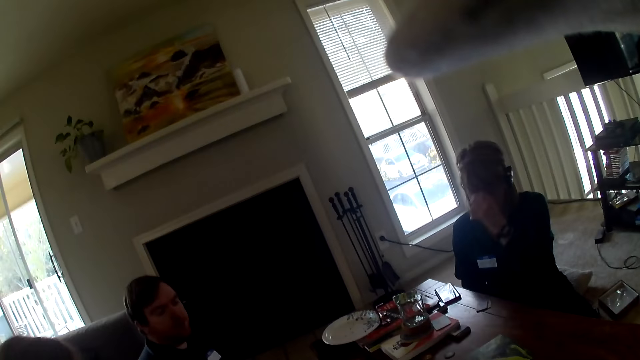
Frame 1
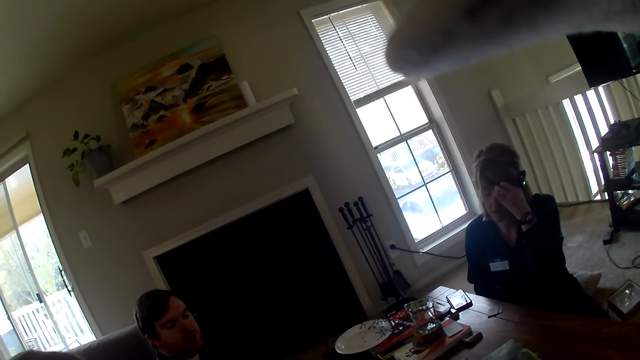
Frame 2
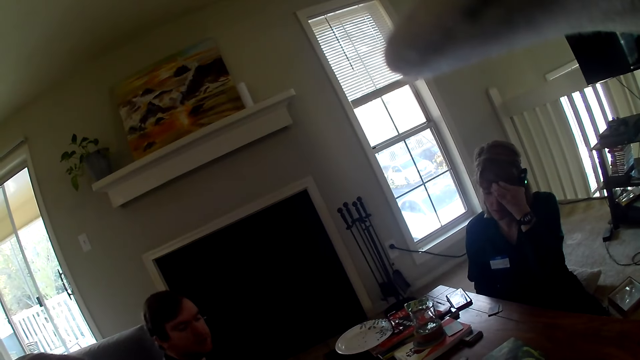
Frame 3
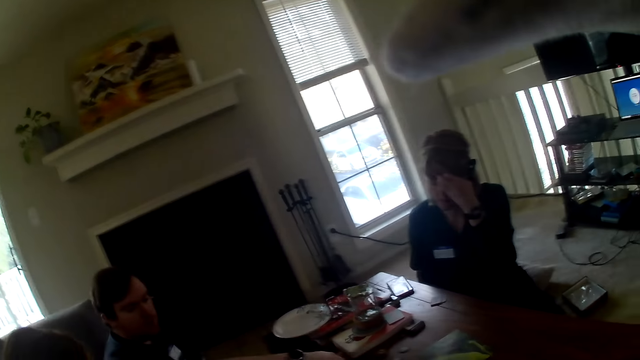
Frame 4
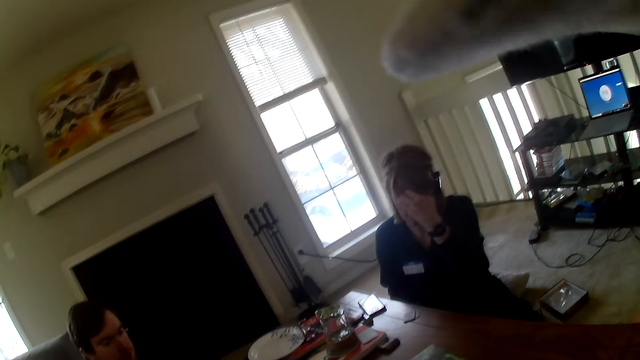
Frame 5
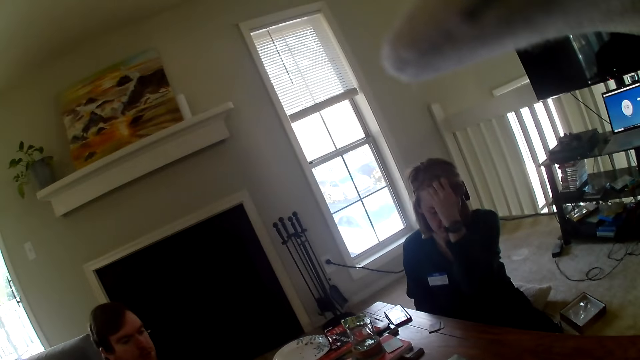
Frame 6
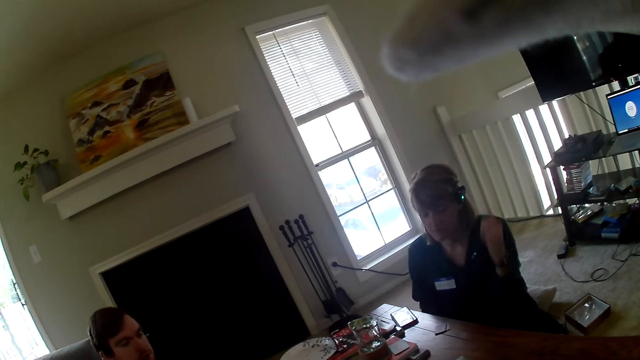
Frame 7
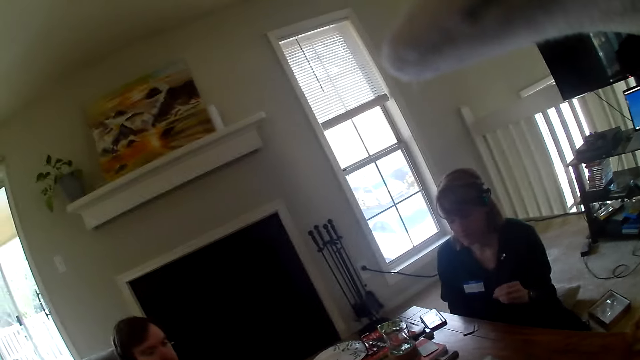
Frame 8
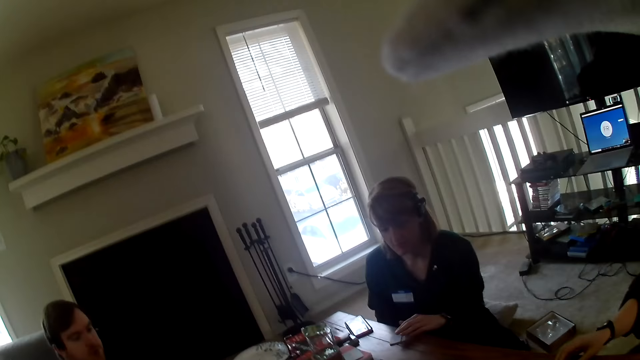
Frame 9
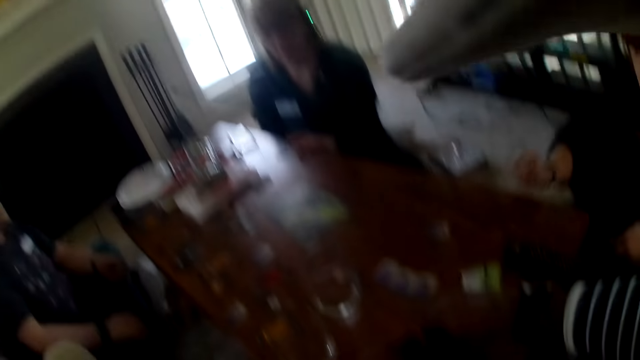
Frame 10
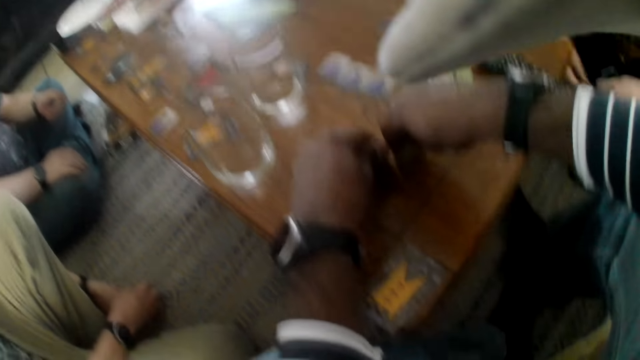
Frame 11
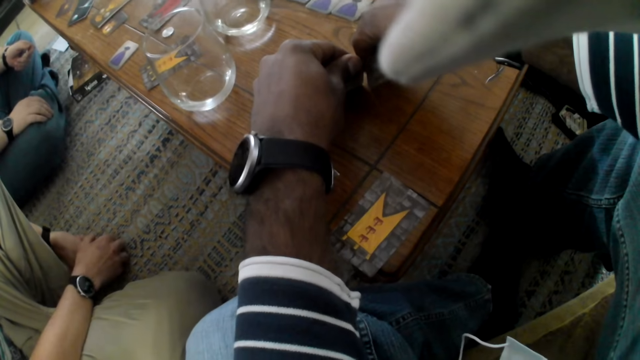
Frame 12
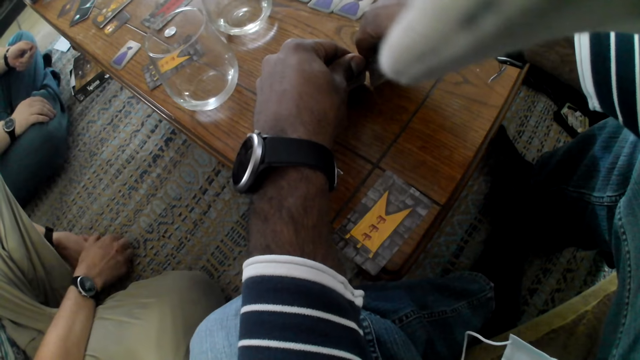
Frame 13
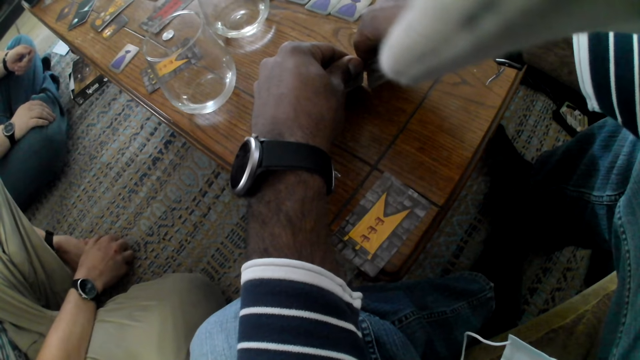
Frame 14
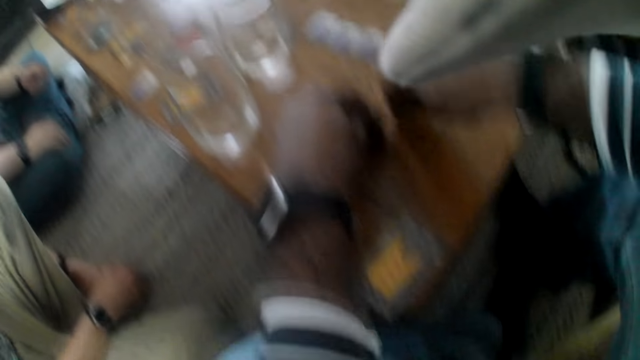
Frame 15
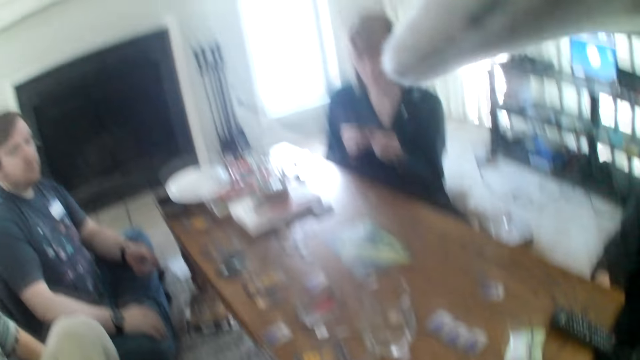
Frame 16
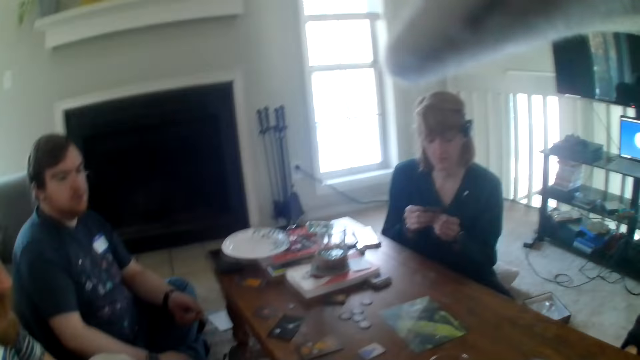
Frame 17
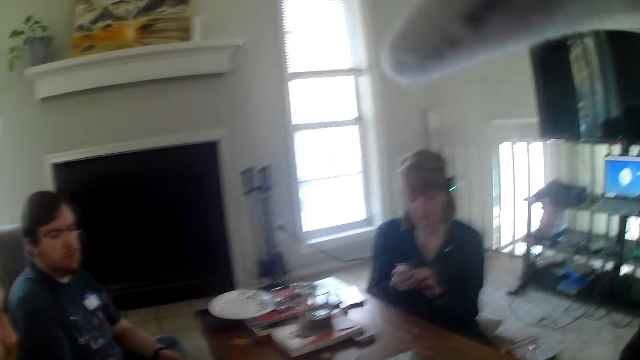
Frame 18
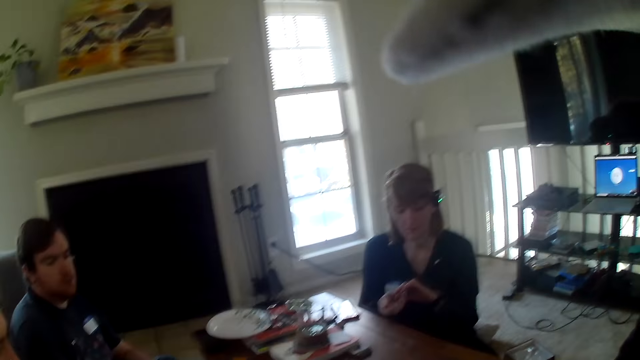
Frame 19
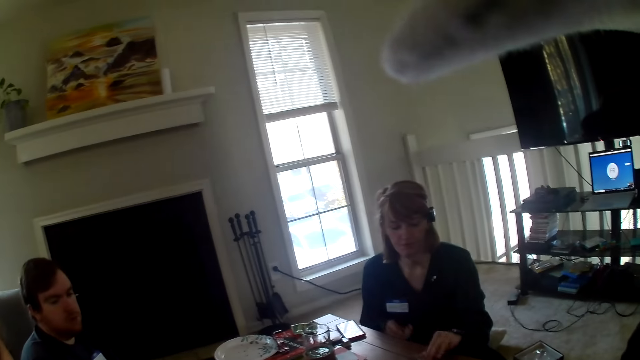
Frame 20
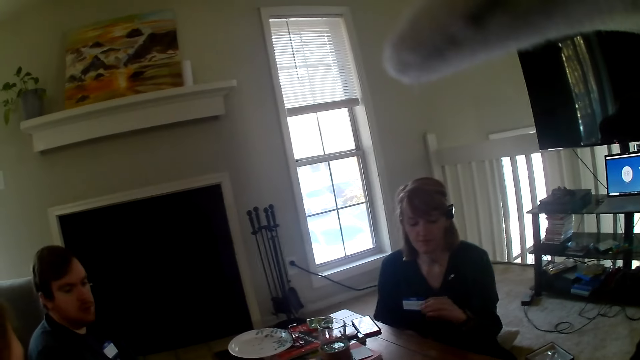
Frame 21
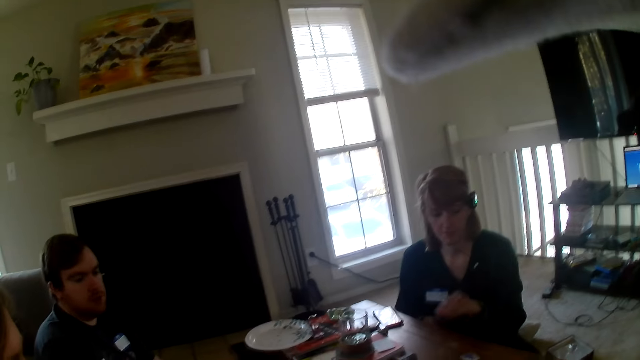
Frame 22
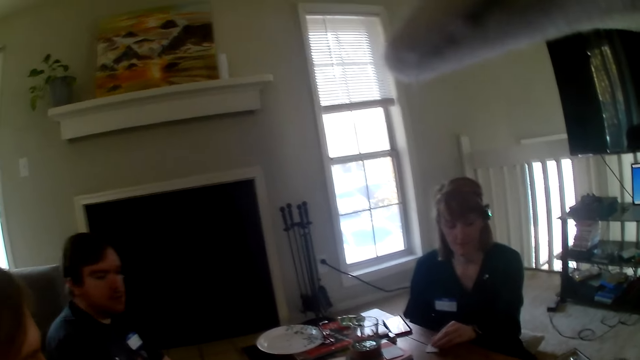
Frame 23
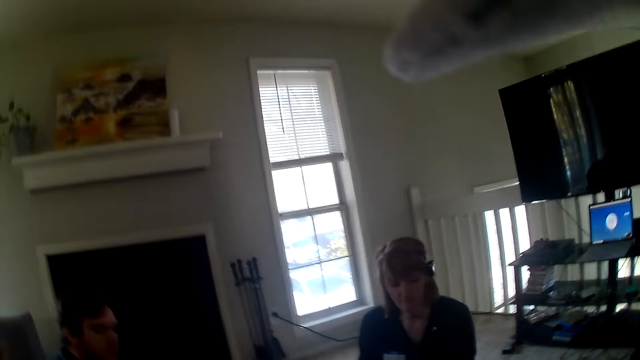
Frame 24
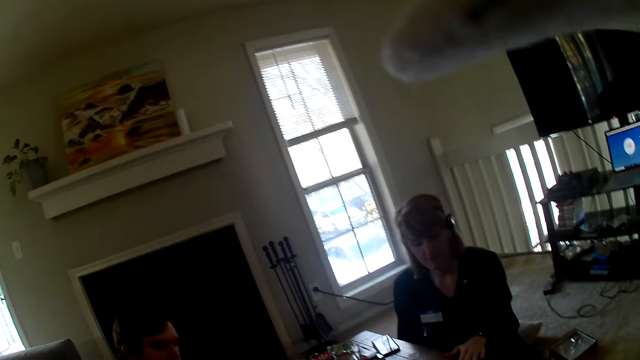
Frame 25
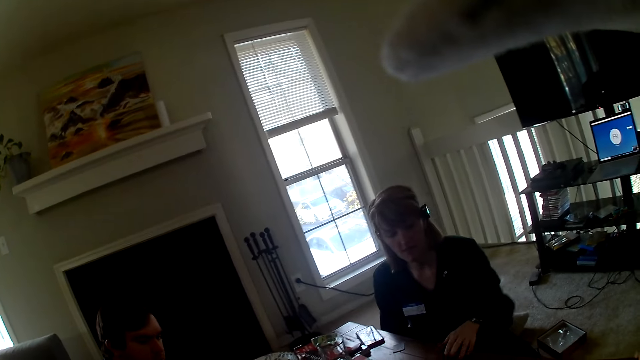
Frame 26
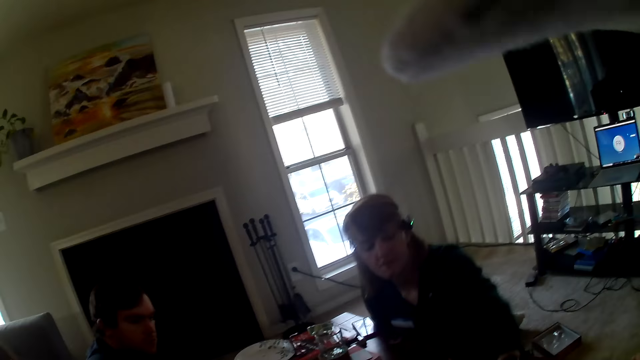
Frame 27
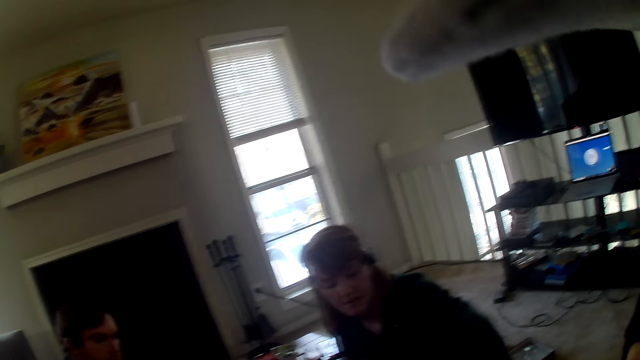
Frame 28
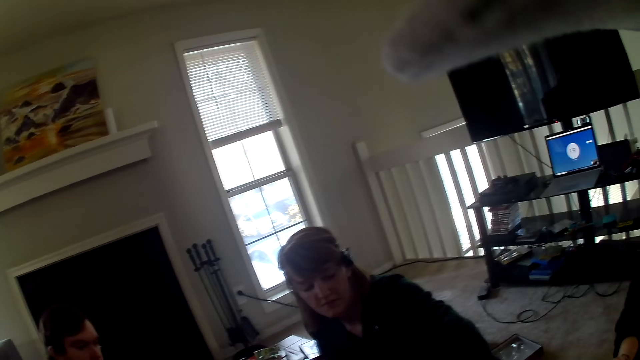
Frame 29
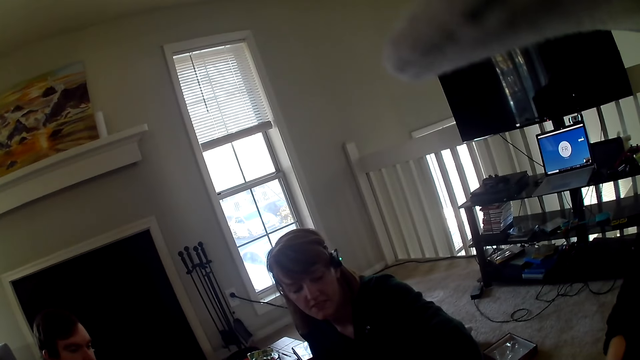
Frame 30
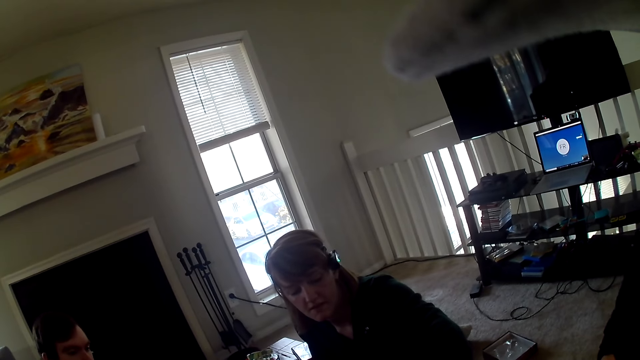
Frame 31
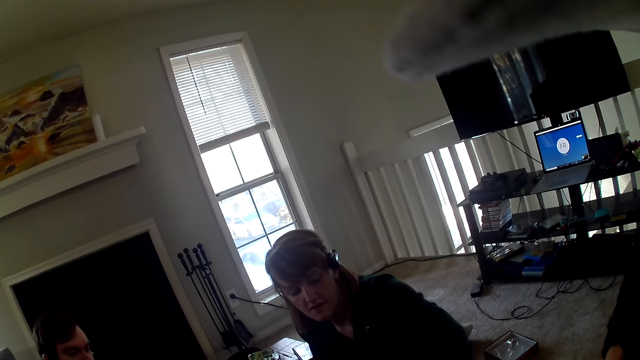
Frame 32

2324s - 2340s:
A woman picks a card from the table. The camera wearer looks down. Another woman places the cards on the table. She places the cards on the table again.

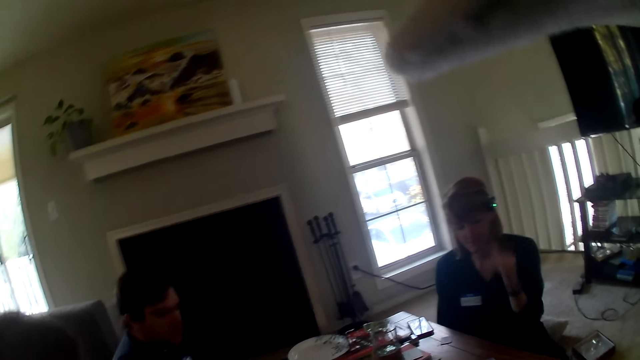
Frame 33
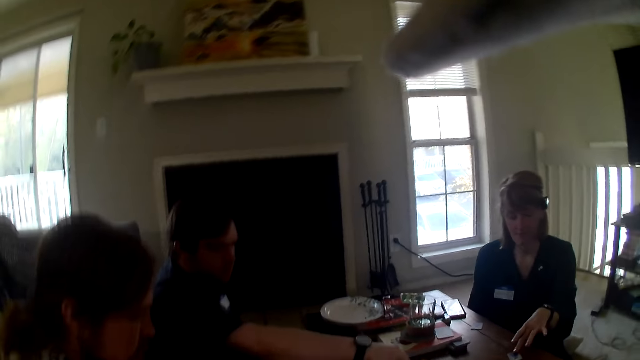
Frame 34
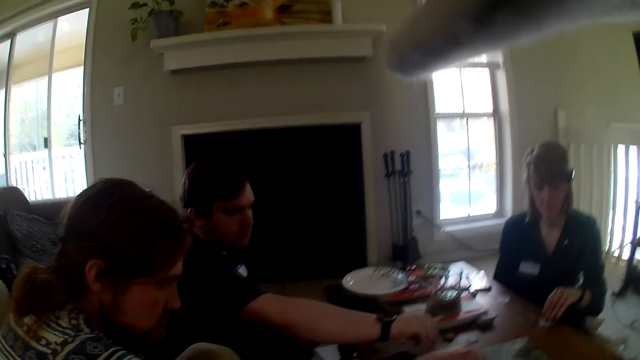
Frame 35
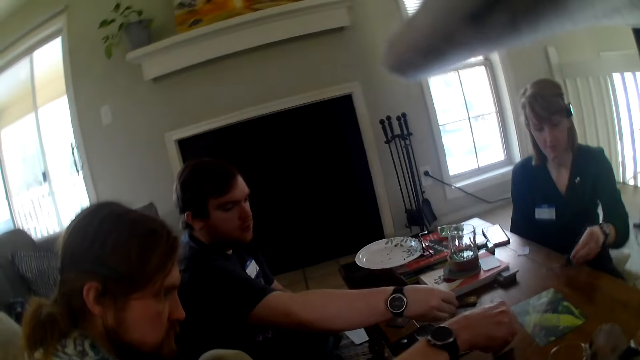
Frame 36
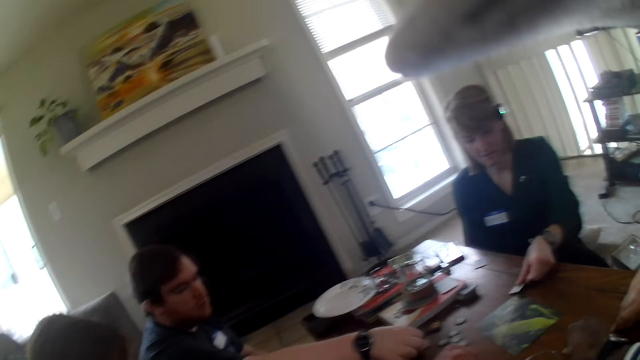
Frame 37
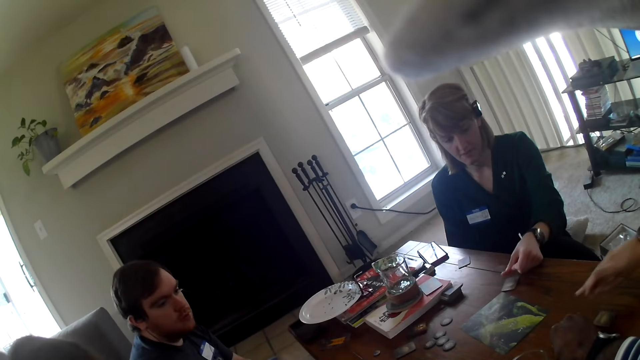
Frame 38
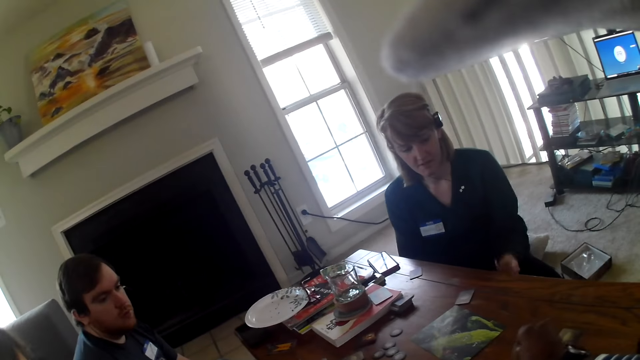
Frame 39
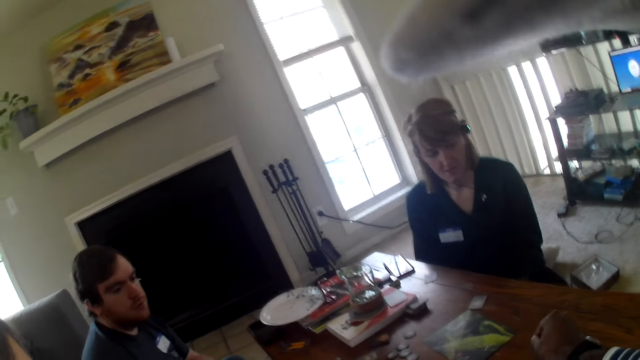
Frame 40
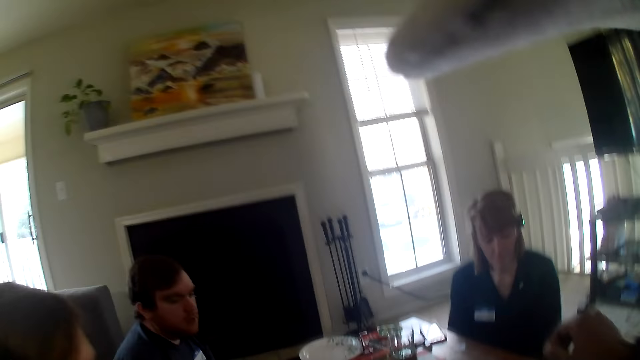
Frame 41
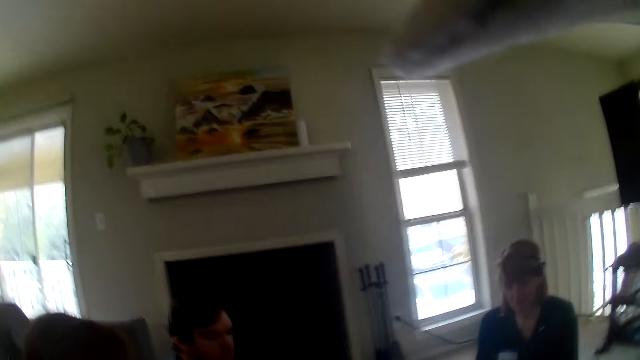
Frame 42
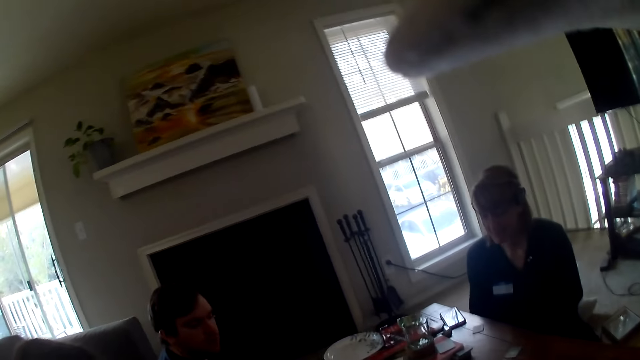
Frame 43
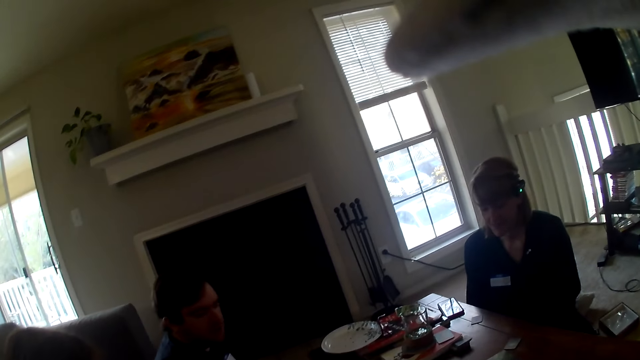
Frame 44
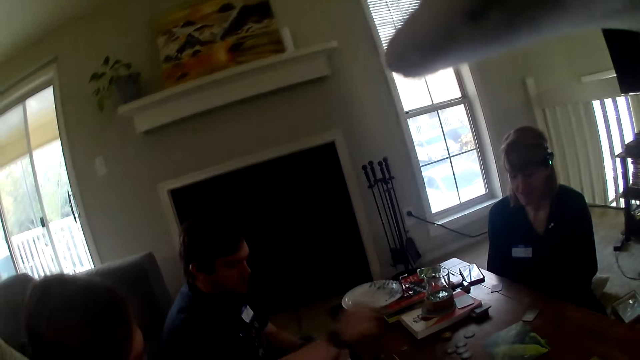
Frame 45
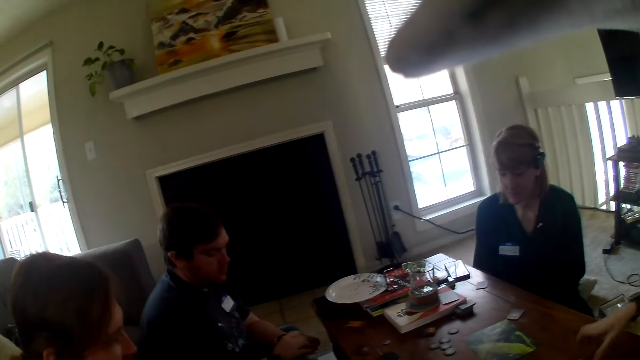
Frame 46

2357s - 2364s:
A man places the card on the table. A woman picks cards from the table. A person puts something on the table. Another person puts something on the table.
